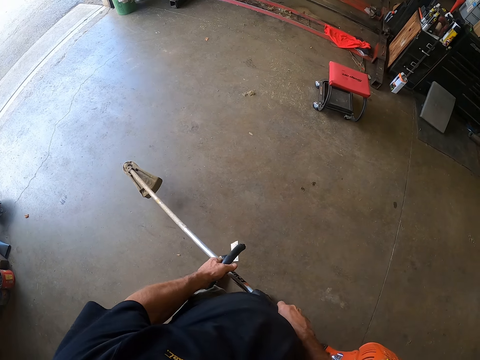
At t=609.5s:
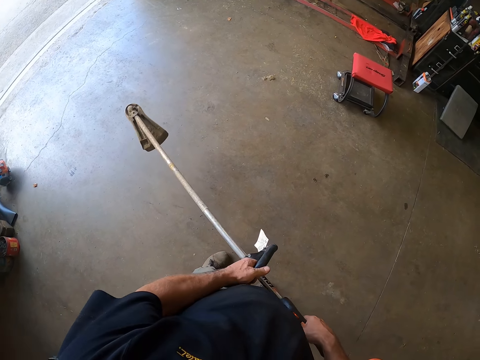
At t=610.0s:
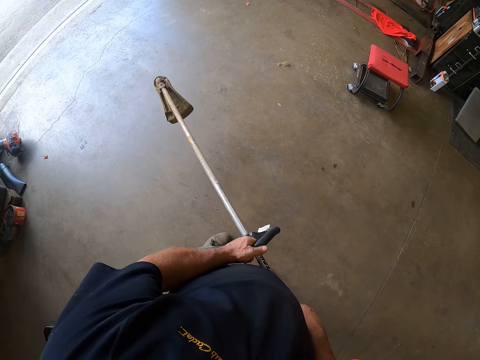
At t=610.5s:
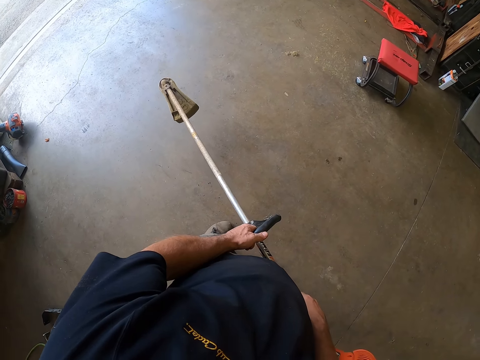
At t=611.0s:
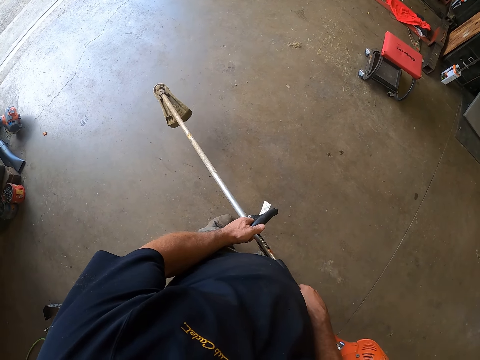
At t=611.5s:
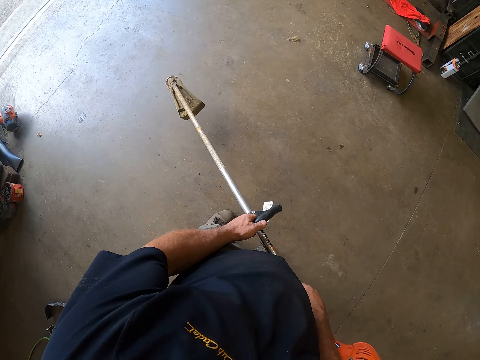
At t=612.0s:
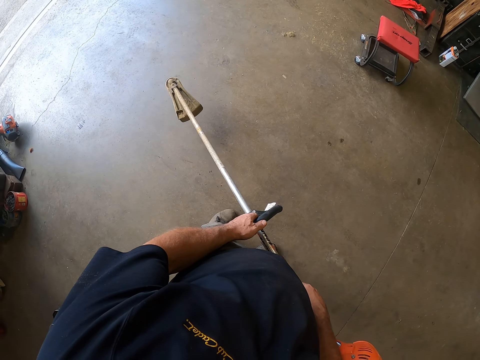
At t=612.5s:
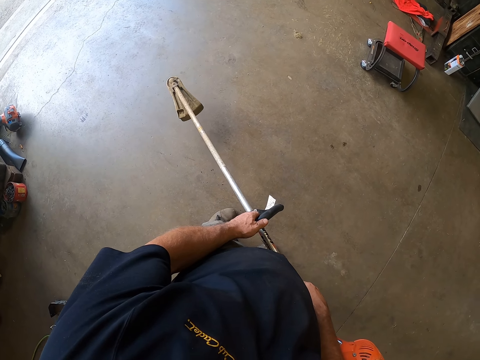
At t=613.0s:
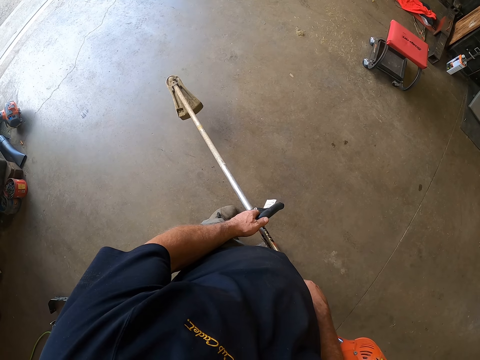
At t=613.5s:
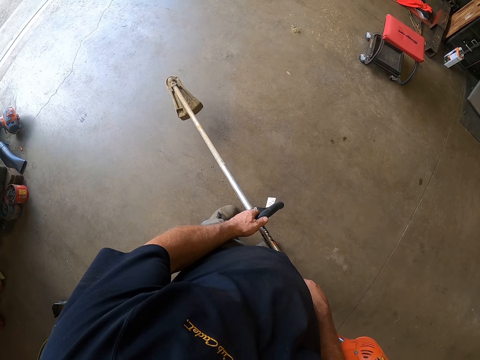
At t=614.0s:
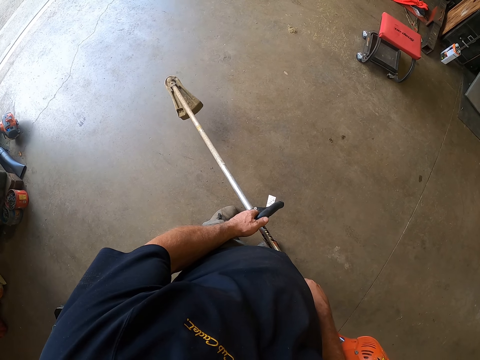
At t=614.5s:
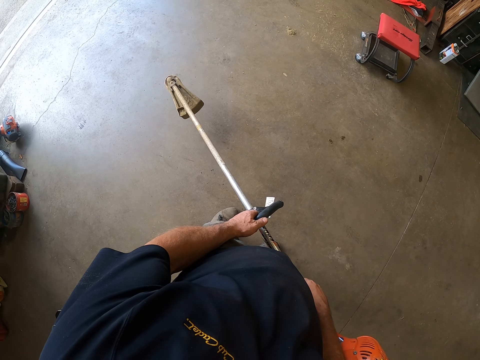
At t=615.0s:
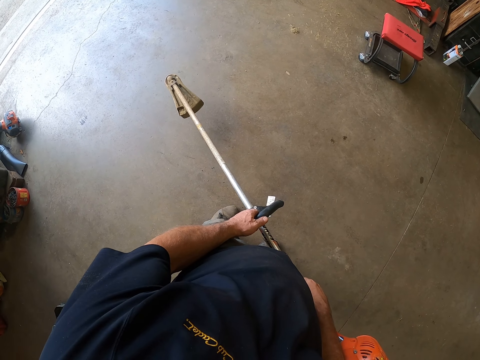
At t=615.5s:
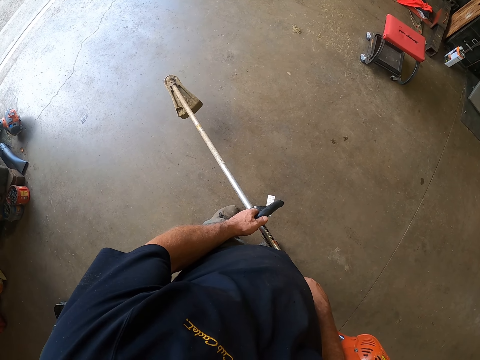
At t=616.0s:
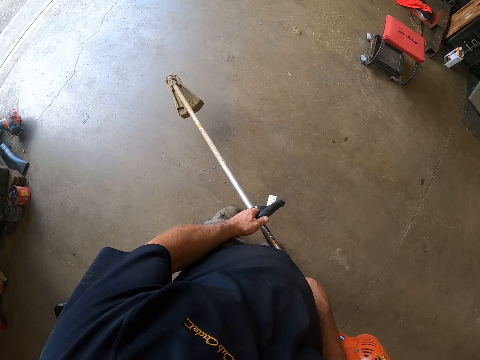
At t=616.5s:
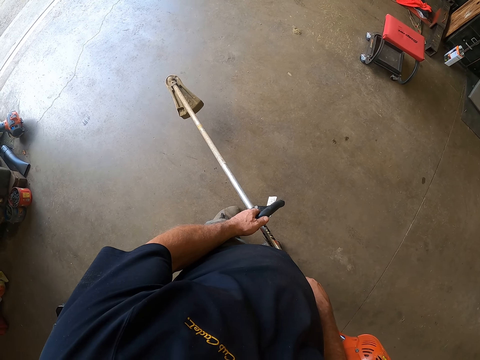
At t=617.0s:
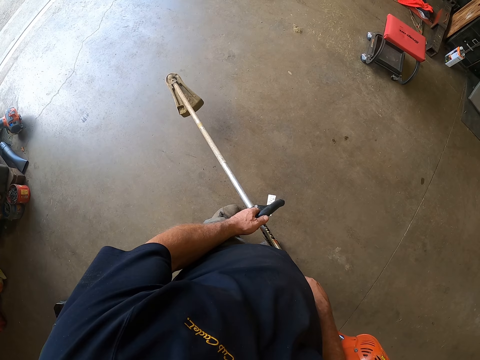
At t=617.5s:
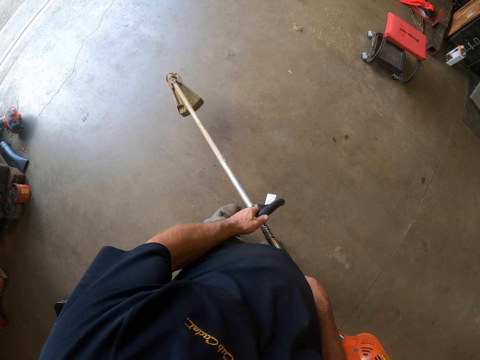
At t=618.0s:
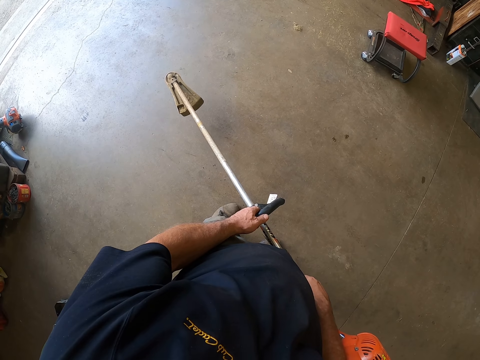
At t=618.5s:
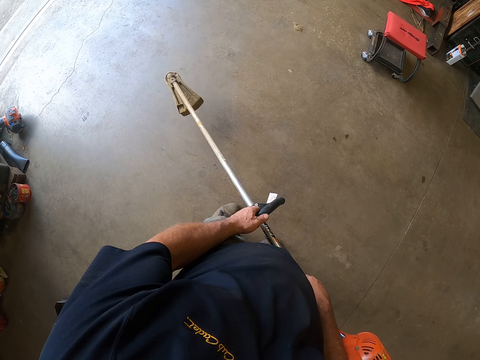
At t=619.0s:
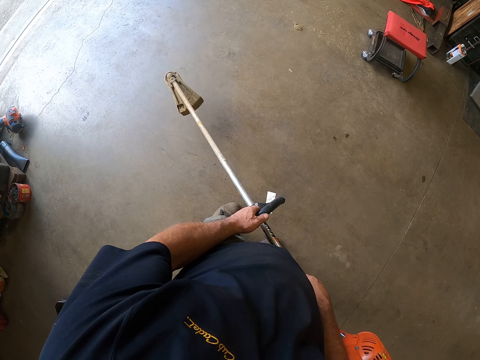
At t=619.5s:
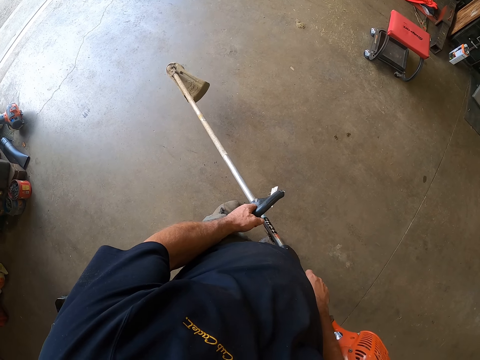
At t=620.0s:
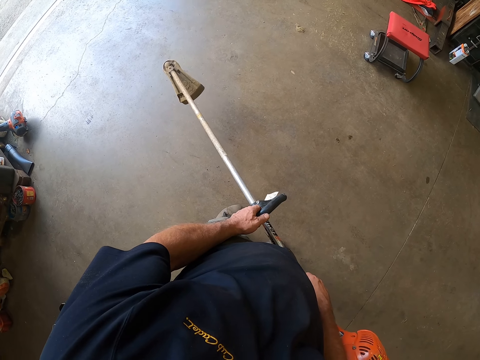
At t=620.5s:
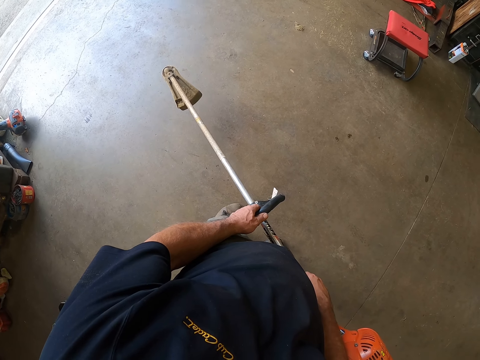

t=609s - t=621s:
The camera wearer adjusts the grass cutting machine in his hand. He stands still.

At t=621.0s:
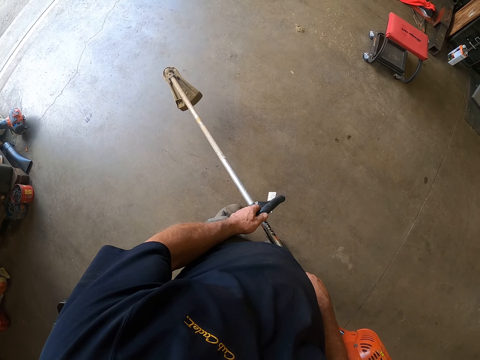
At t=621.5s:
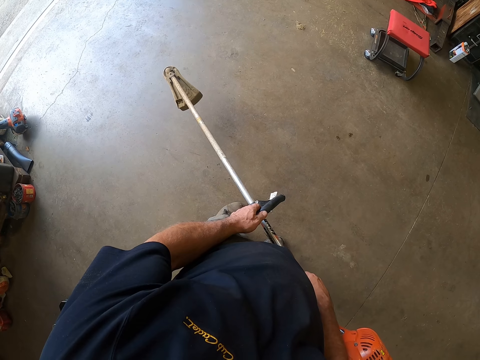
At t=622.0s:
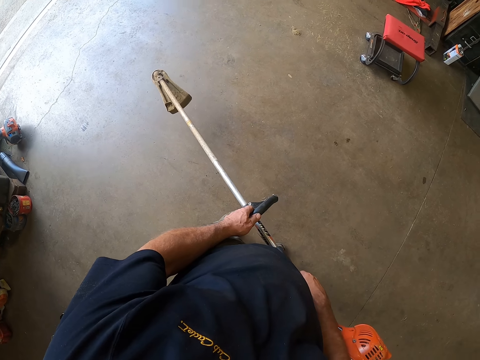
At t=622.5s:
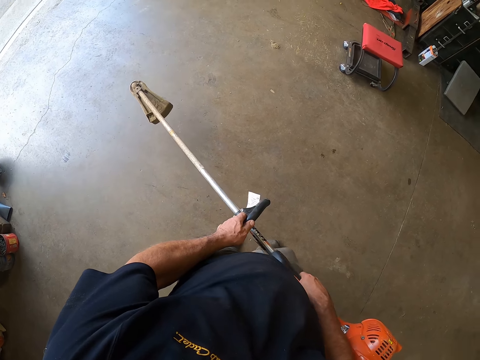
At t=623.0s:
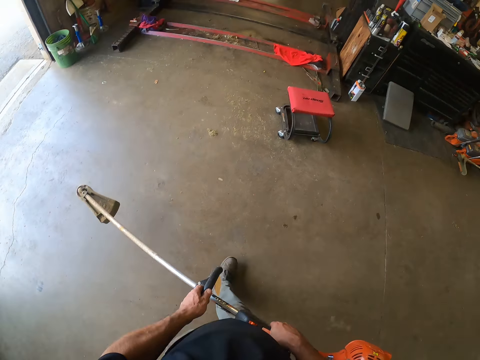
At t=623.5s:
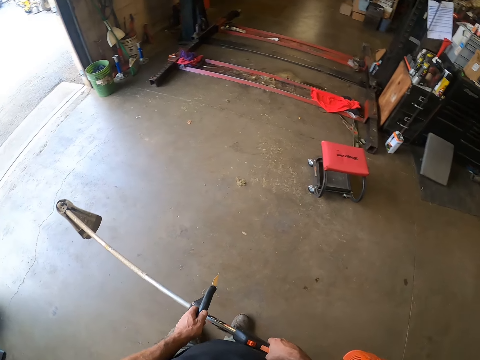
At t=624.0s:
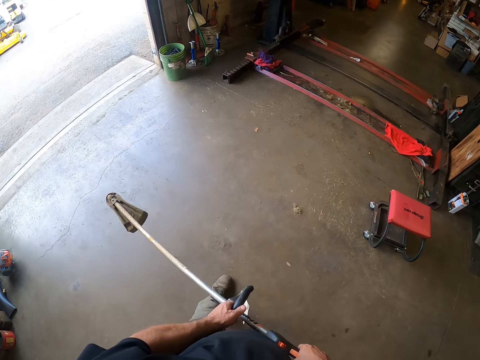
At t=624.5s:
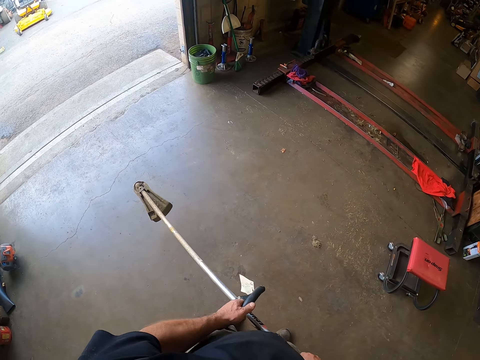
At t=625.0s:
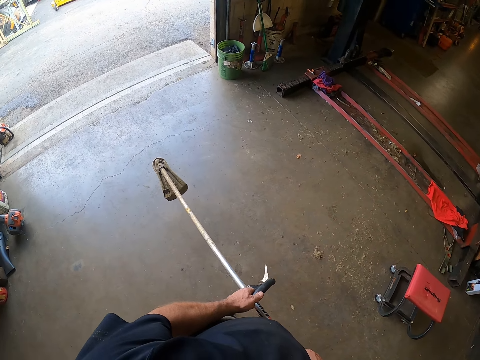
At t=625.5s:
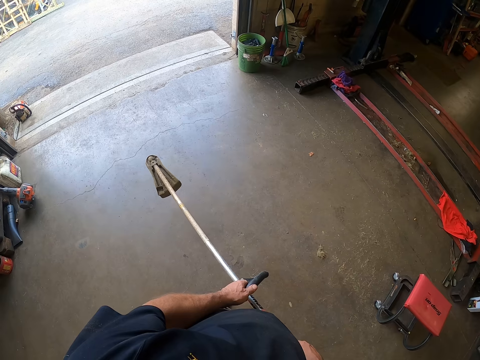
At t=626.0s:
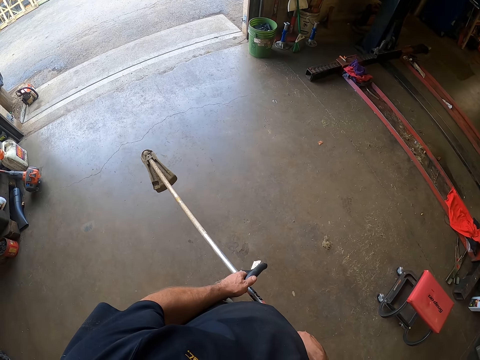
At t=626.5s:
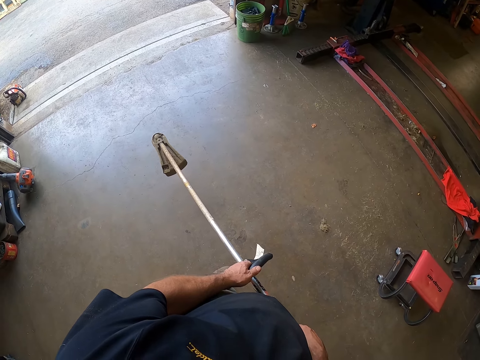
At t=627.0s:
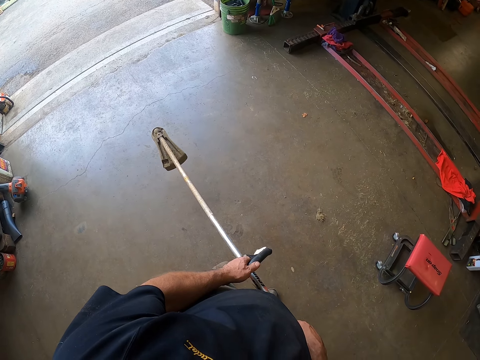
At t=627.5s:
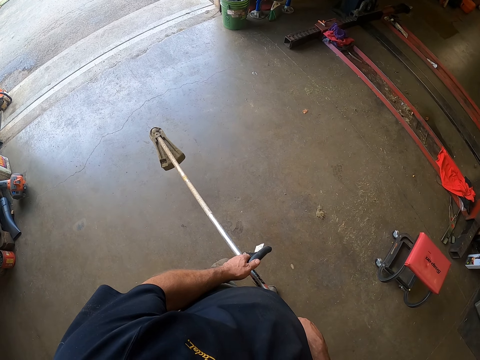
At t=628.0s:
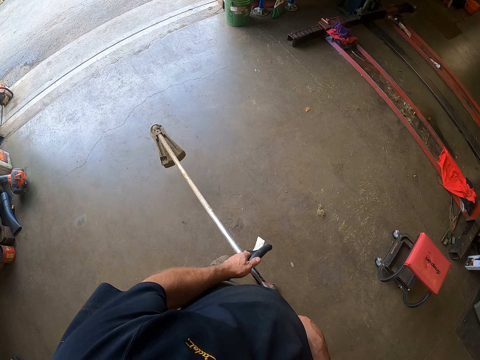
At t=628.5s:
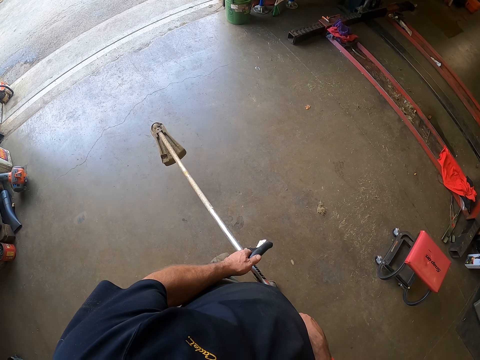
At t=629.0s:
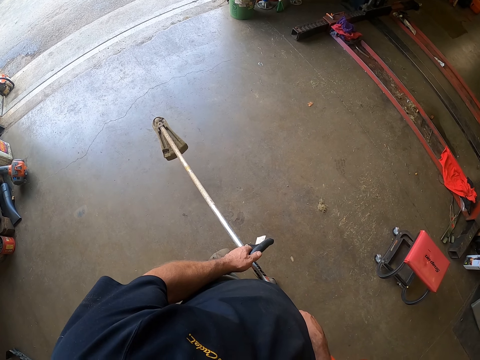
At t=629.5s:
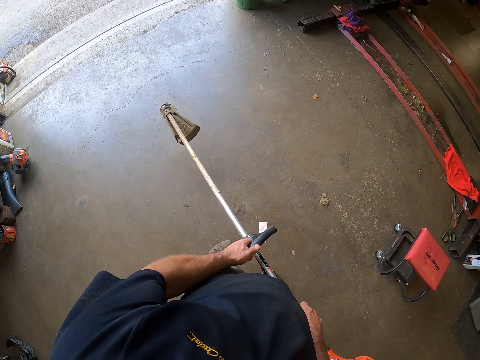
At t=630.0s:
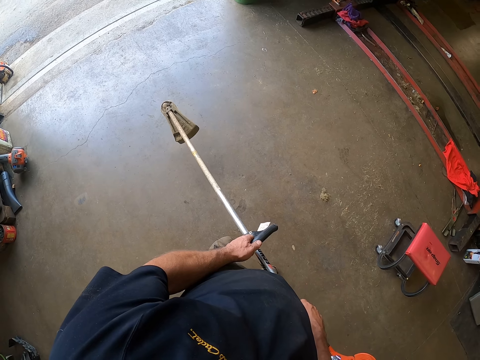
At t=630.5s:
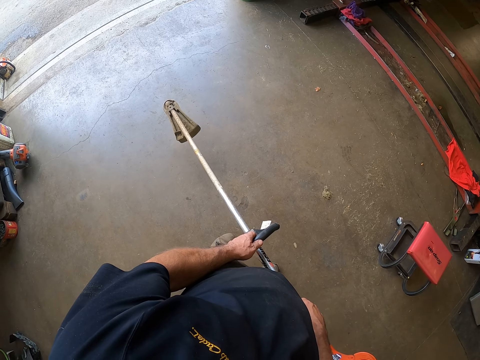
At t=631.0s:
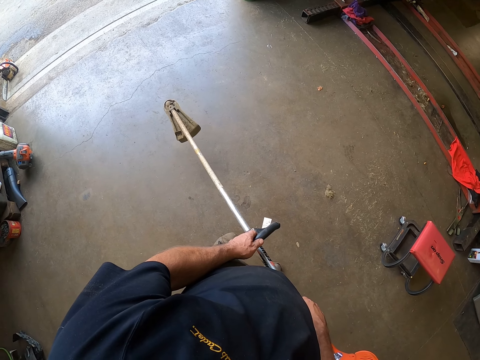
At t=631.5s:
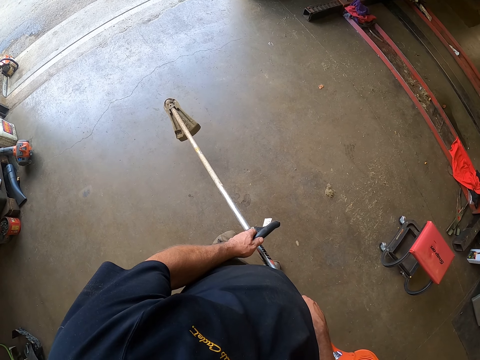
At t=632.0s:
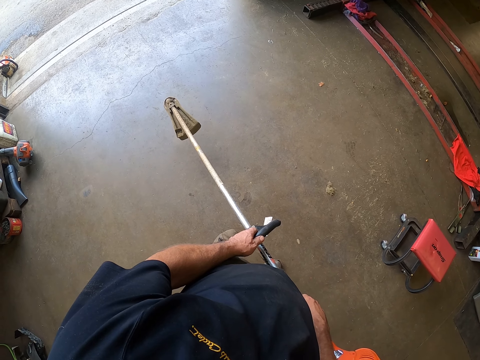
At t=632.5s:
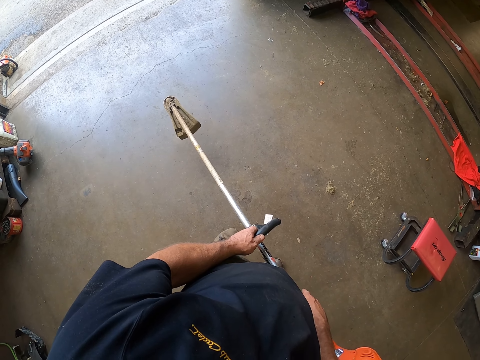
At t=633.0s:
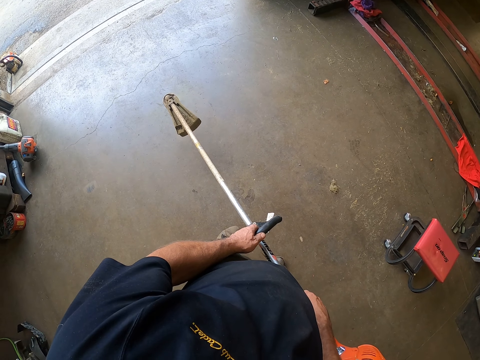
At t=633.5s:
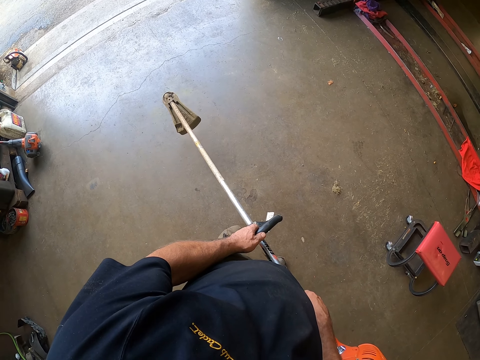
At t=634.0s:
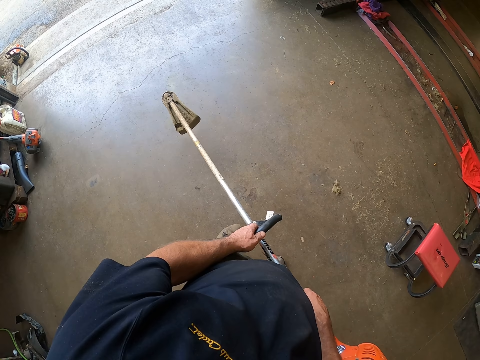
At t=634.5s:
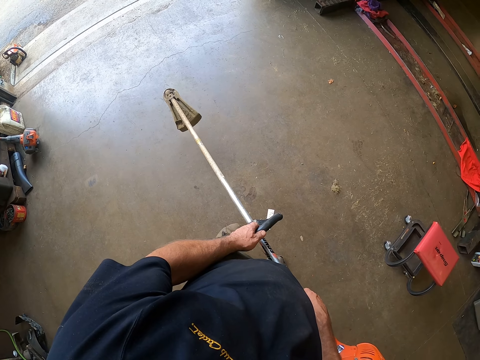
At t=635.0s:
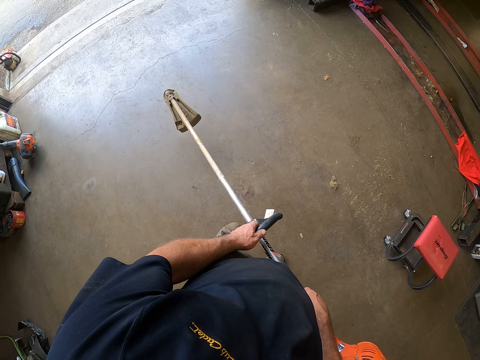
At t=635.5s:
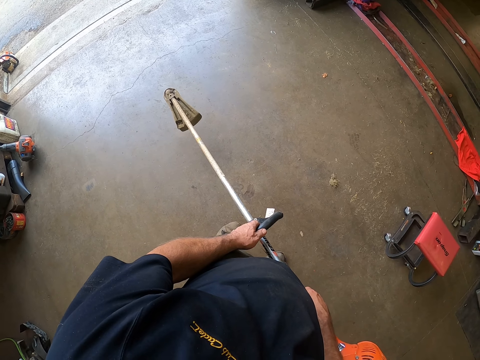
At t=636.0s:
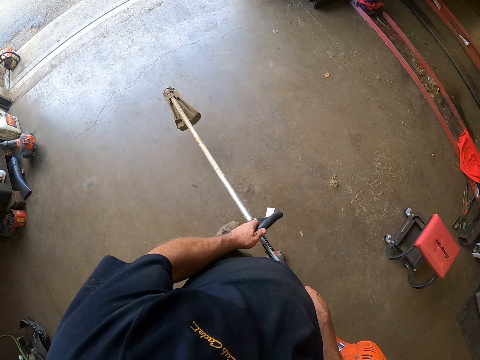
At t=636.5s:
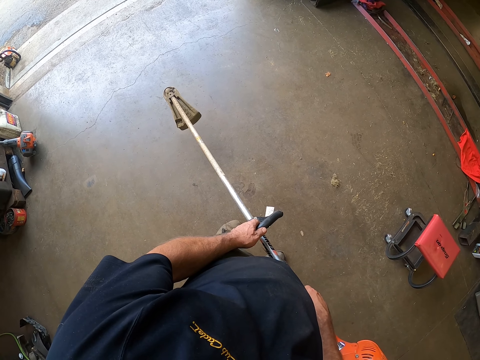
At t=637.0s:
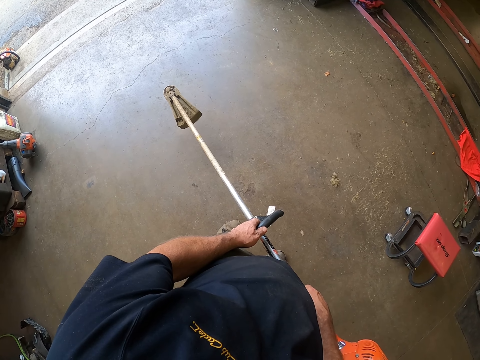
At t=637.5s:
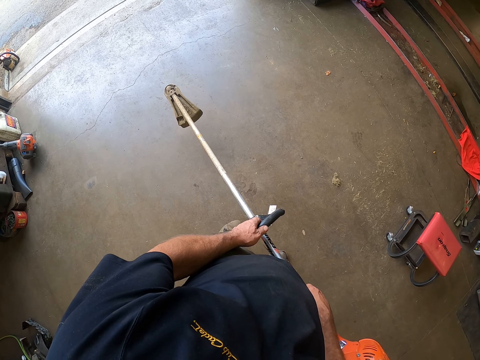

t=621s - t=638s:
The camera wearer moves forward. They stand still.
